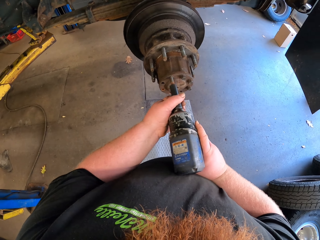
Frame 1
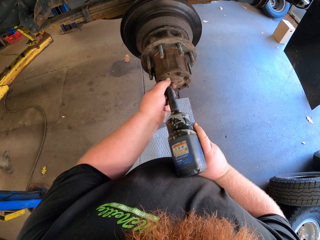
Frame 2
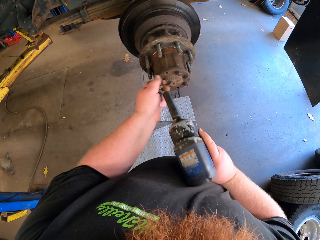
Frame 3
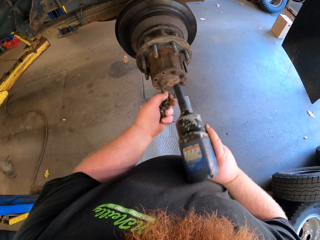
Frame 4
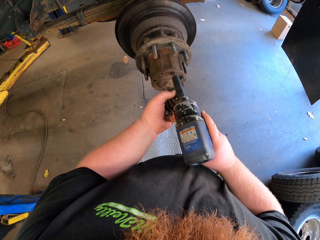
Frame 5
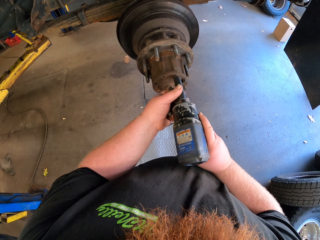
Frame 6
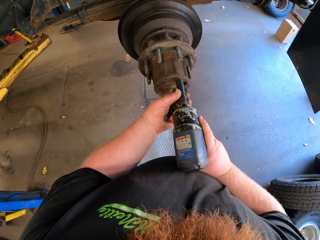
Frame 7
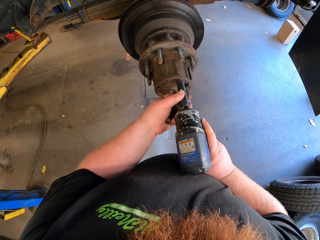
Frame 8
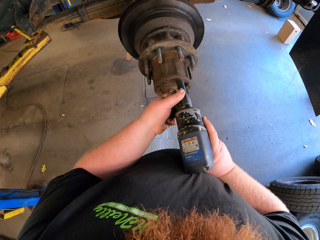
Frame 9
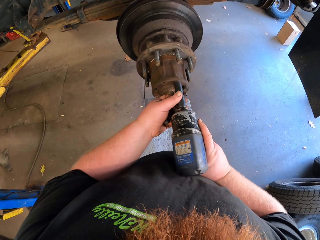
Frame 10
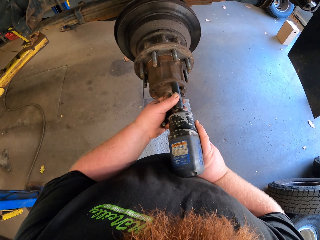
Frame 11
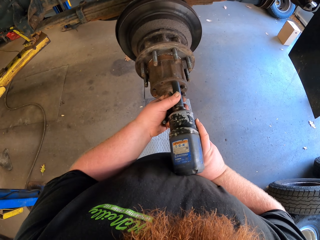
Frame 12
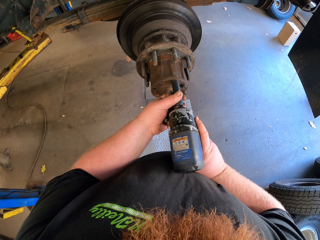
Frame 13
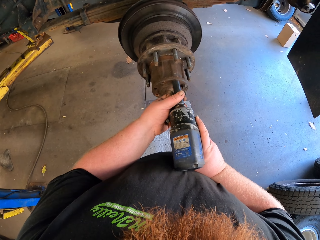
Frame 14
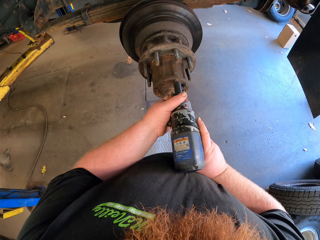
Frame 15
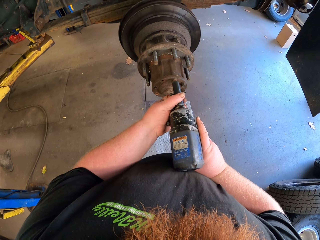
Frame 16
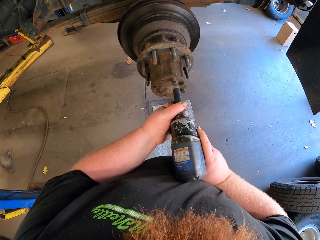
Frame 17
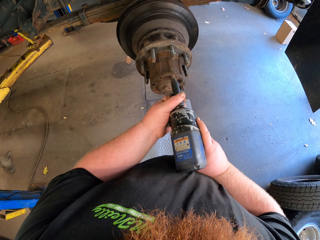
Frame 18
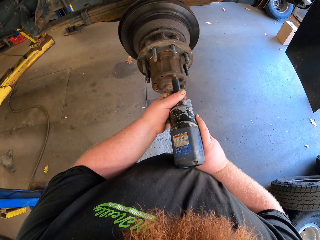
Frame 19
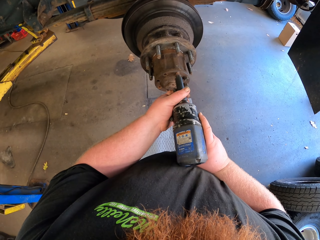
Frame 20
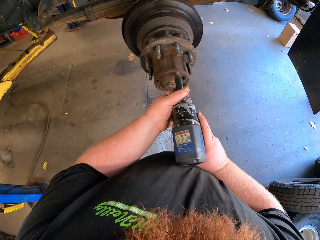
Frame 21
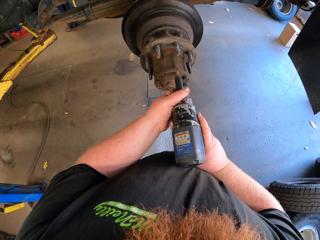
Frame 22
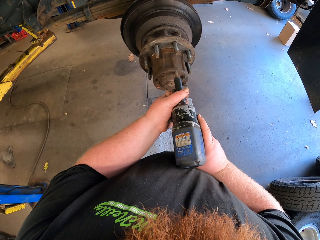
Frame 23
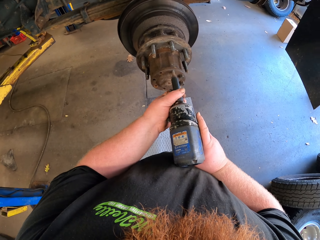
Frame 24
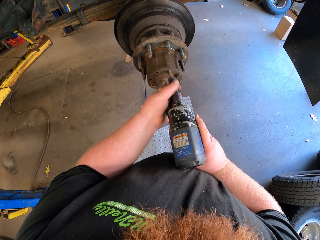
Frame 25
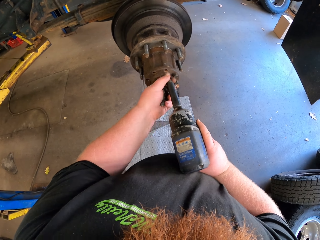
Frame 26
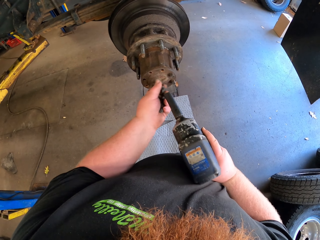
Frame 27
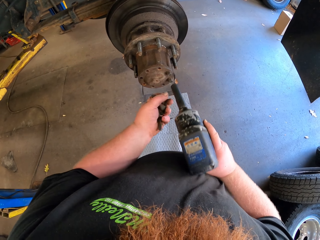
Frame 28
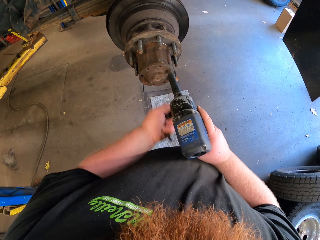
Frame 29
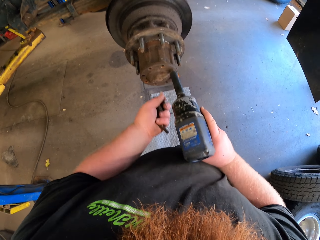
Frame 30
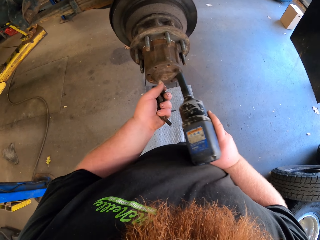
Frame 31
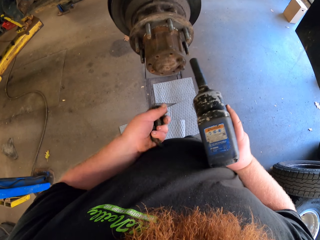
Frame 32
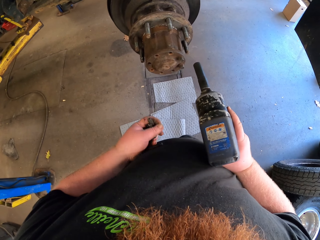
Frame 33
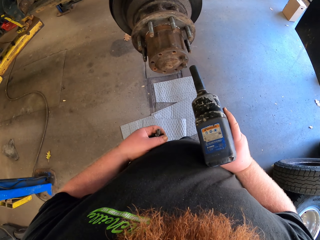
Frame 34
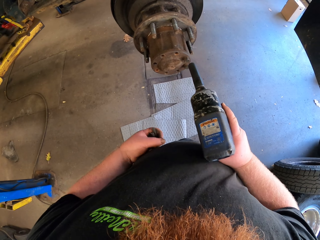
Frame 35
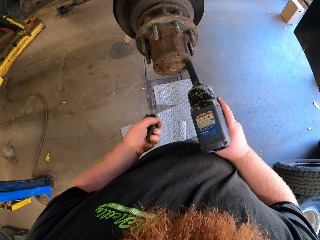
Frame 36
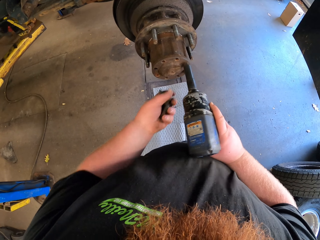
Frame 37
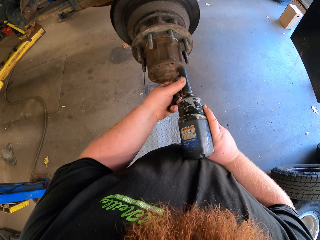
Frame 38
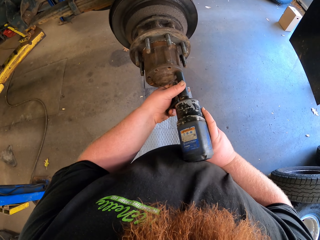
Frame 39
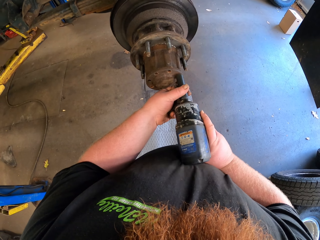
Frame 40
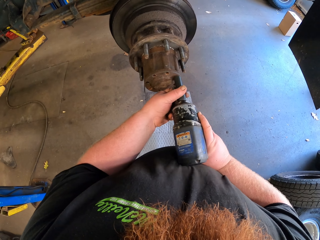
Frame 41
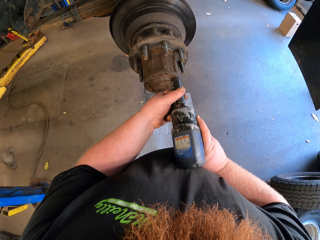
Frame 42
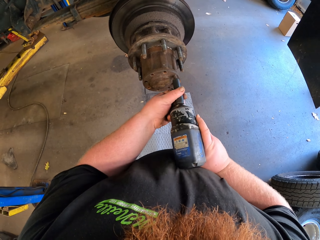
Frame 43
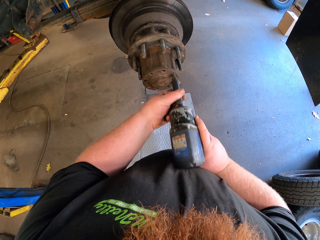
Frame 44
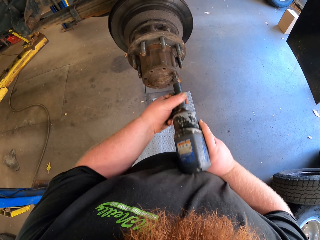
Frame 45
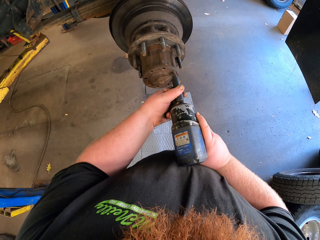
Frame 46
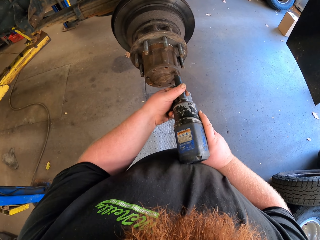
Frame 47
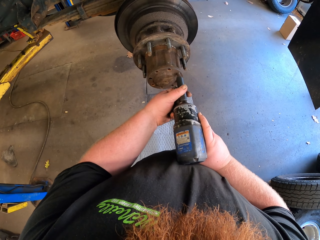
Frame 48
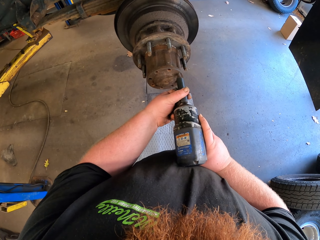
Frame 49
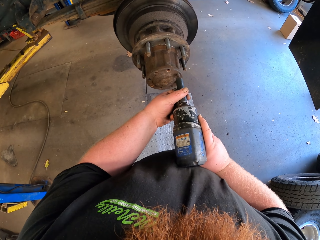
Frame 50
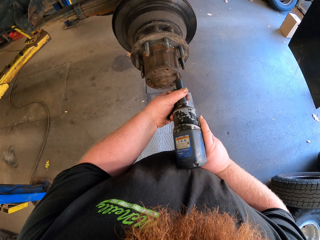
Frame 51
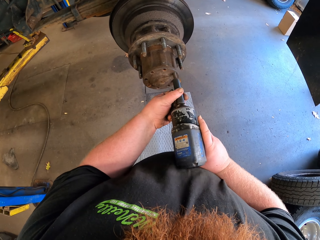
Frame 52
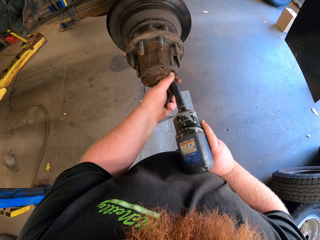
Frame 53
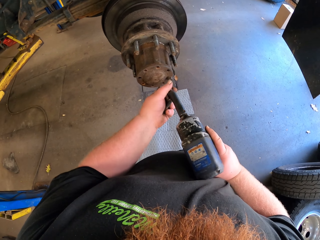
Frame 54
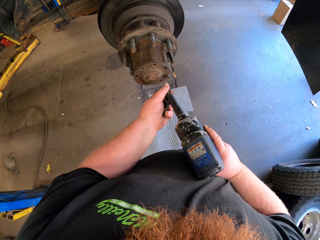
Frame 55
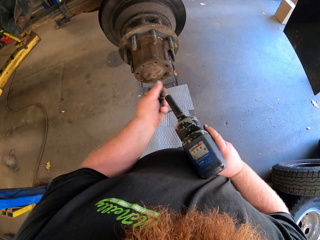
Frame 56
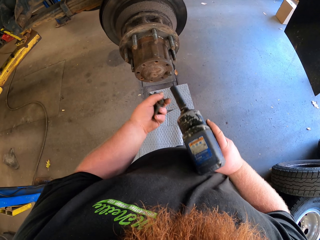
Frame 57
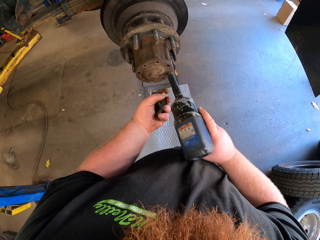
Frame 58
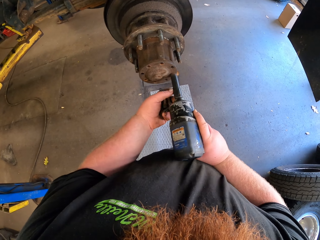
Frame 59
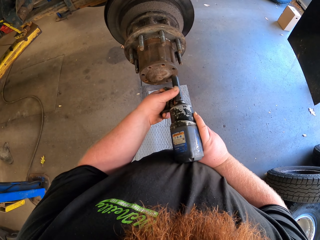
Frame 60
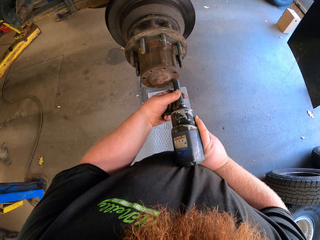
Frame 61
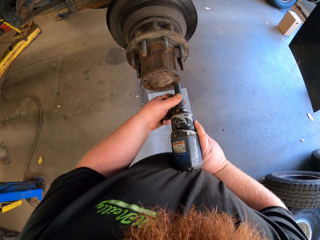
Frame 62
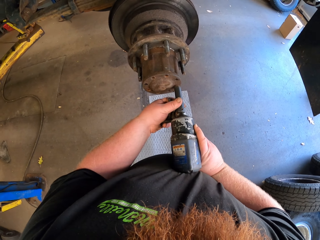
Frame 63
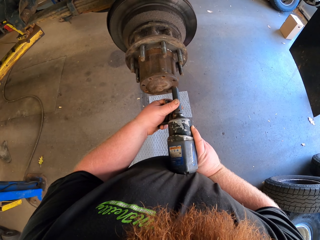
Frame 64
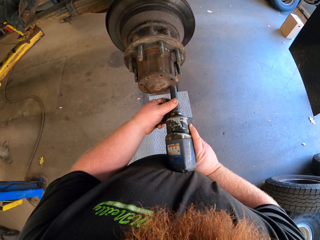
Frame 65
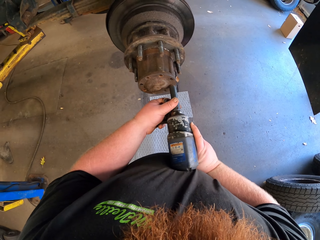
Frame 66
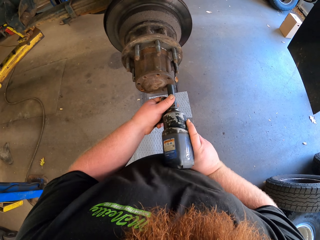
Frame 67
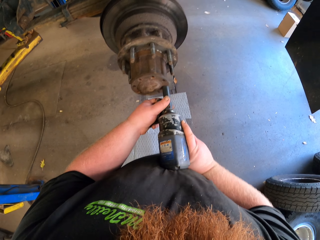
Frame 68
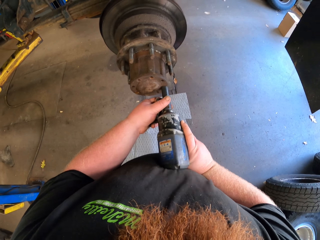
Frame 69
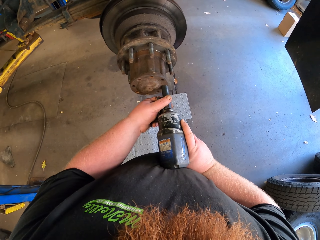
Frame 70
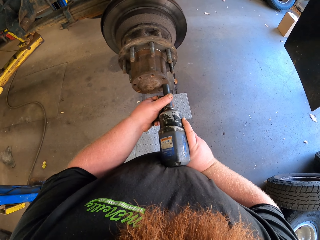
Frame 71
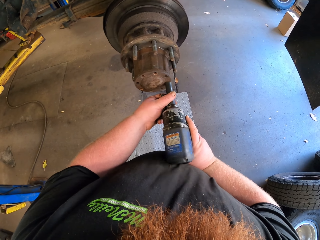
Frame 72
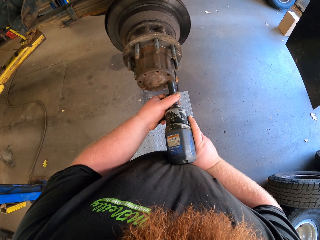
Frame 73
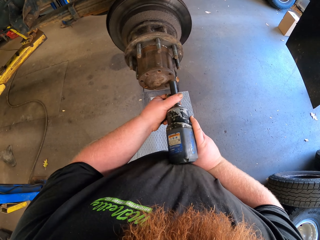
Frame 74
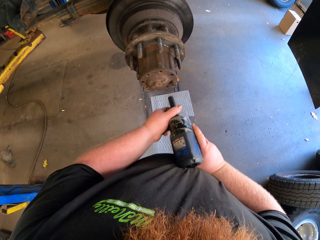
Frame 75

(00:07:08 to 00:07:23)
The camera wearer removes the bolt. He holds the bolt with his left hand and stops removing the bolt. He removes the bolt. He holds the bolt with his left hand and stops removing the bolt. He removes the bolt. He holds the bolt with his left hand and stops removing the bolt. He removes the bolt.

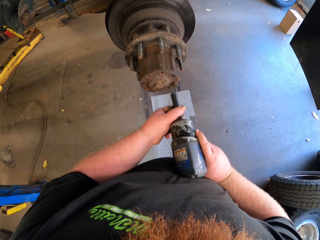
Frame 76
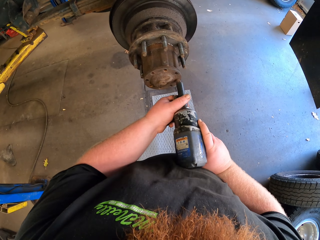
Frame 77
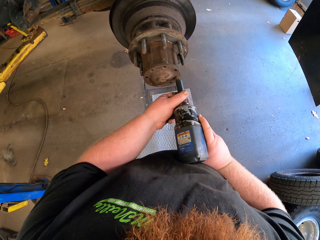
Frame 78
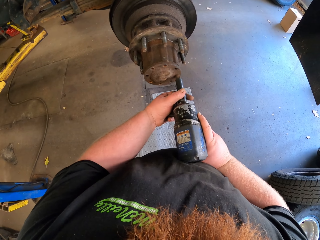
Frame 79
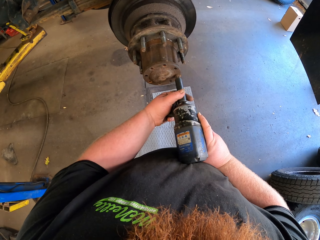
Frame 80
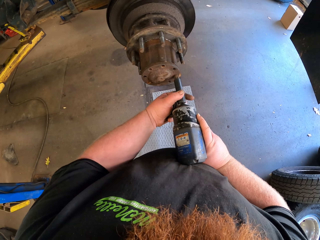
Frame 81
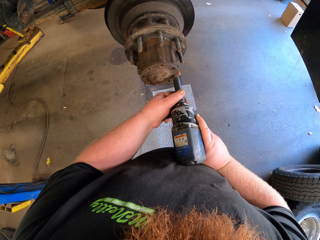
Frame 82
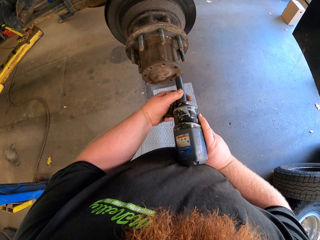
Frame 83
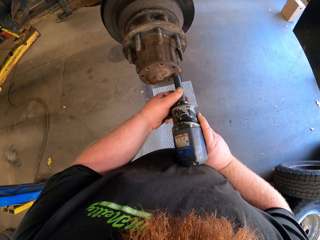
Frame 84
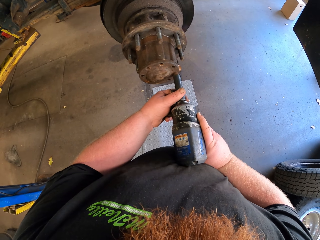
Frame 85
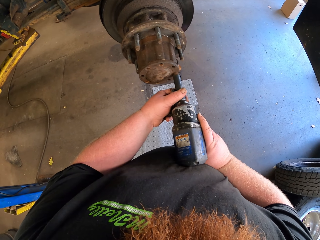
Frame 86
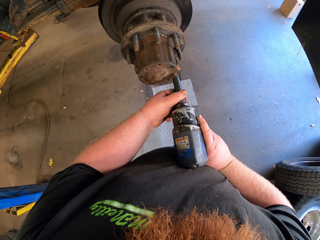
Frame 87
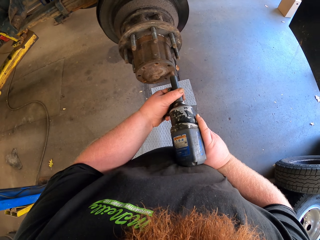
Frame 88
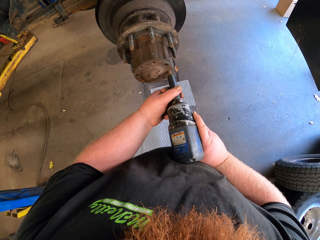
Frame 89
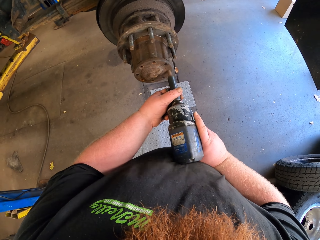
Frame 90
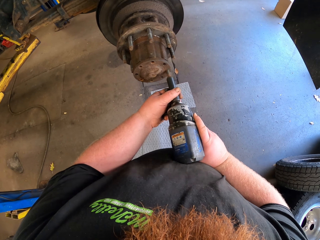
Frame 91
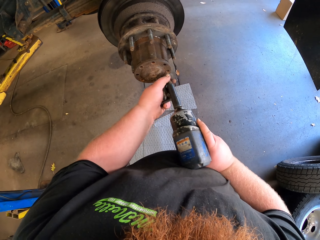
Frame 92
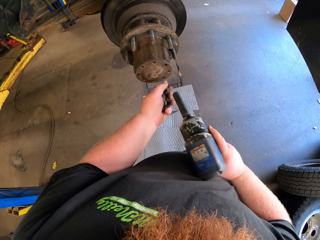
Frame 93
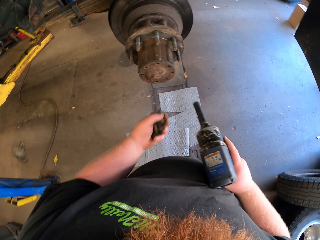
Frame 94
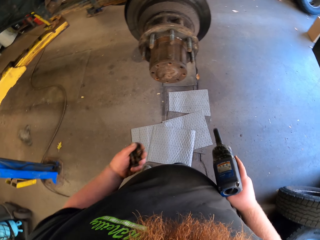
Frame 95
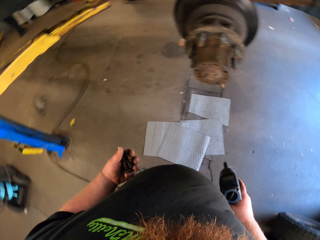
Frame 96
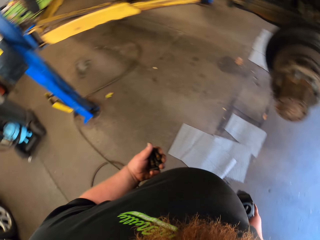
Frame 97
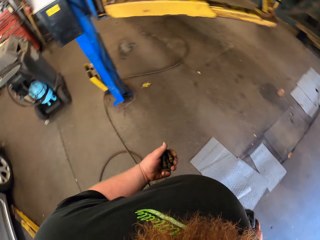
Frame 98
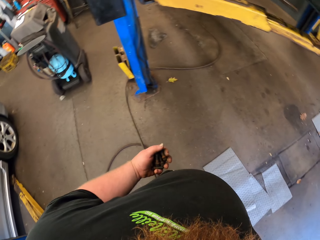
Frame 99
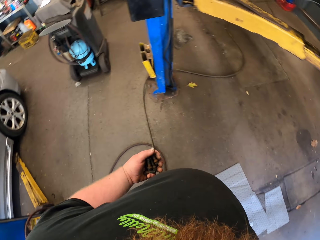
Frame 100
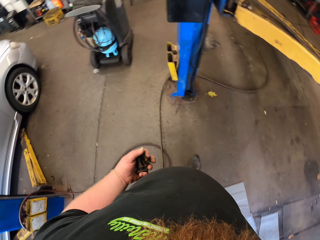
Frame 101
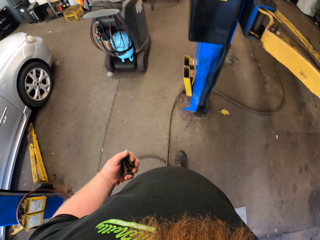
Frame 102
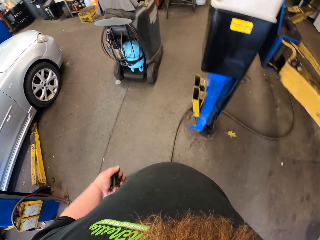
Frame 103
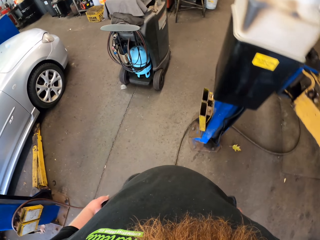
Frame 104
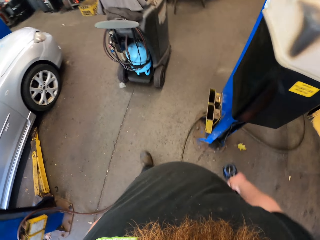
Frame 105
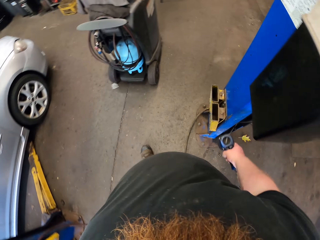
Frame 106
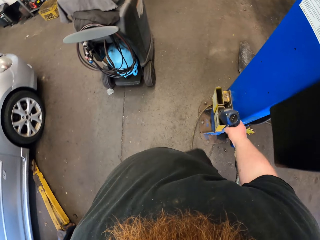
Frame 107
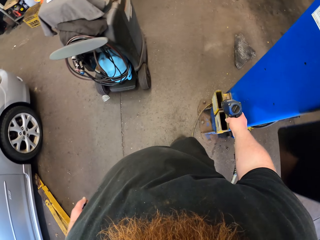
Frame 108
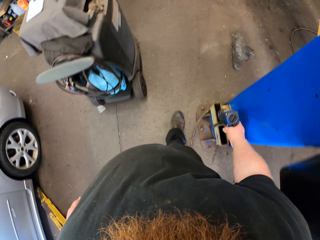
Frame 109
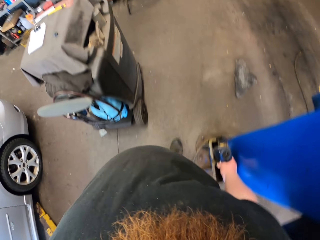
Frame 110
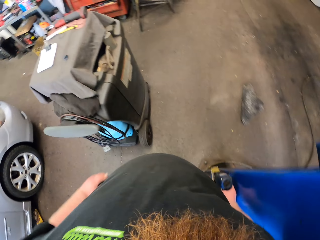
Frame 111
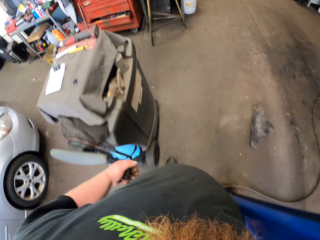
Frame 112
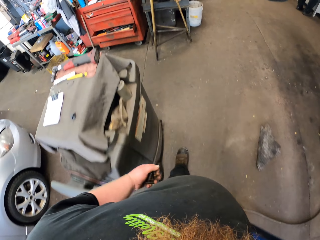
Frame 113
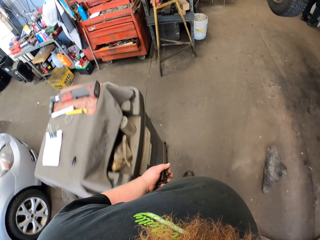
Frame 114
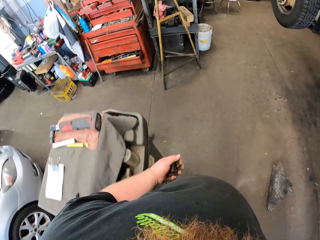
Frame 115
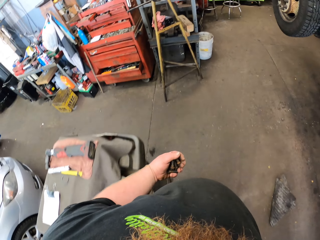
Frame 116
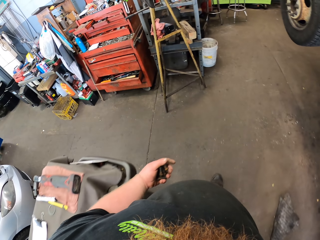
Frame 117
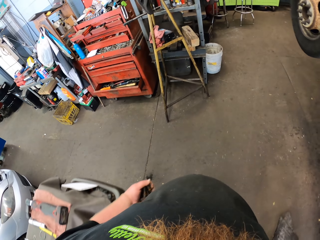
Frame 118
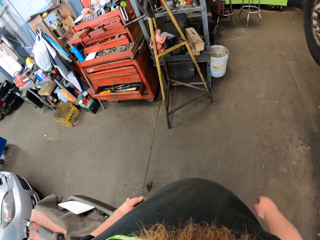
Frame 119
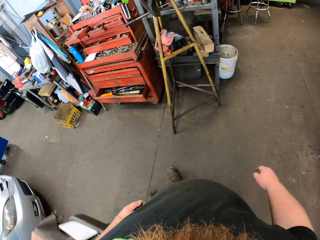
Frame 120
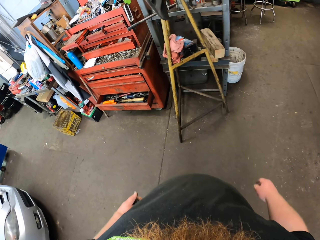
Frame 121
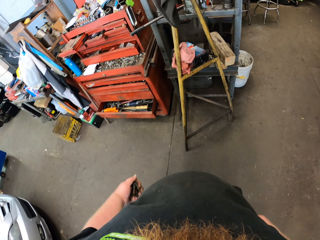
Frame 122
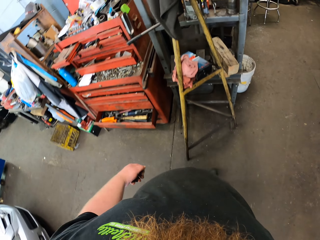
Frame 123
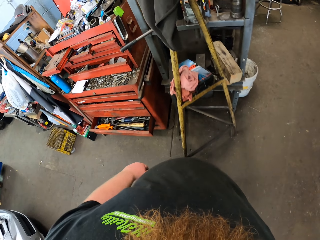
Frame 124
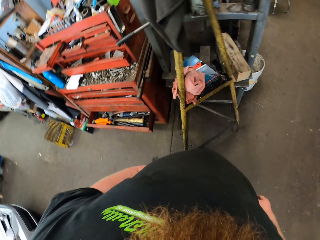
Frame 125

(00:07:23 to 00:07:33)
The camera wearer holds the bolt with his left hand and stops removing the bolt. He walks and looks around. He puts the bolt remover machine down. He walks.
